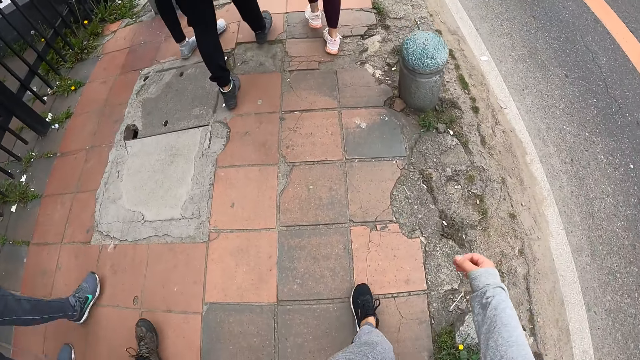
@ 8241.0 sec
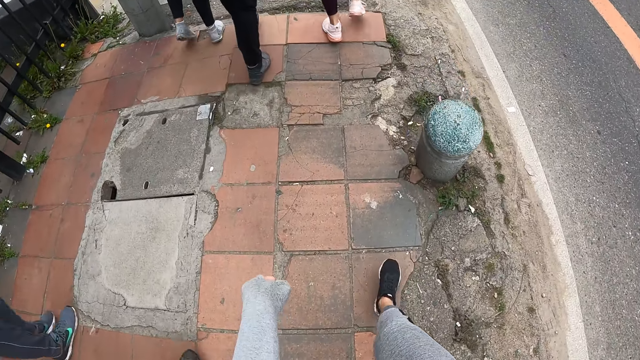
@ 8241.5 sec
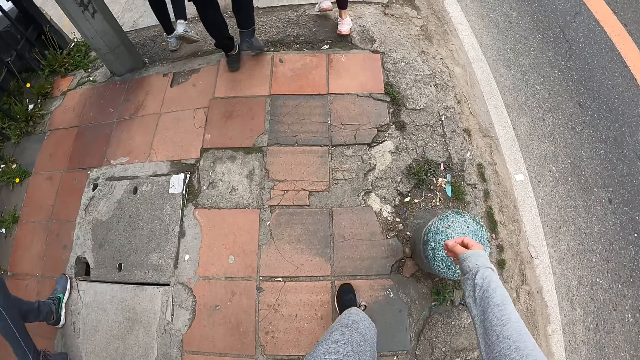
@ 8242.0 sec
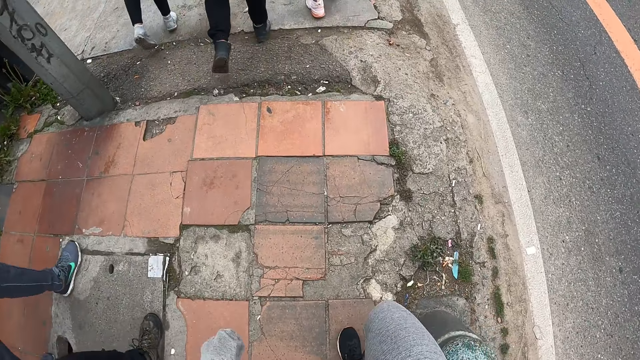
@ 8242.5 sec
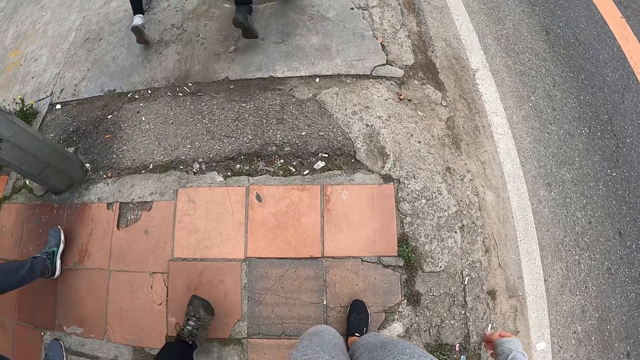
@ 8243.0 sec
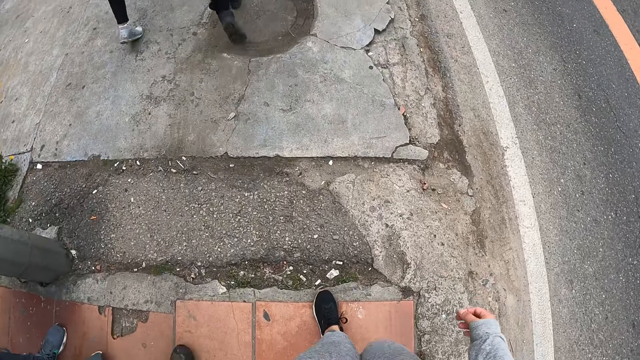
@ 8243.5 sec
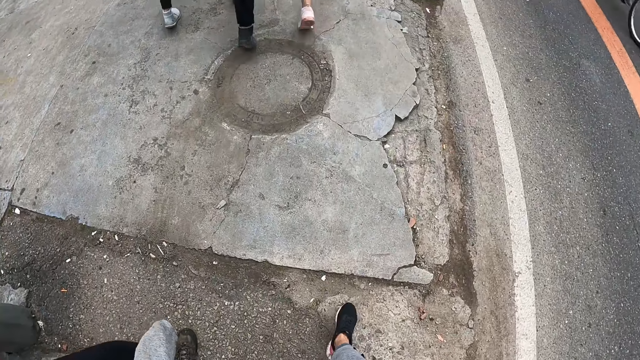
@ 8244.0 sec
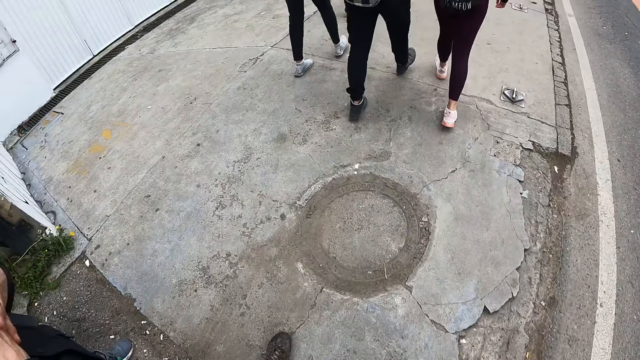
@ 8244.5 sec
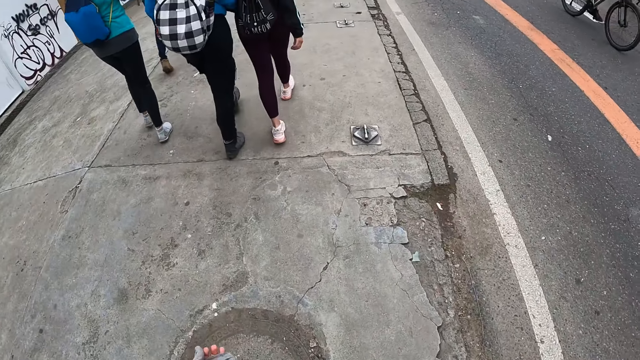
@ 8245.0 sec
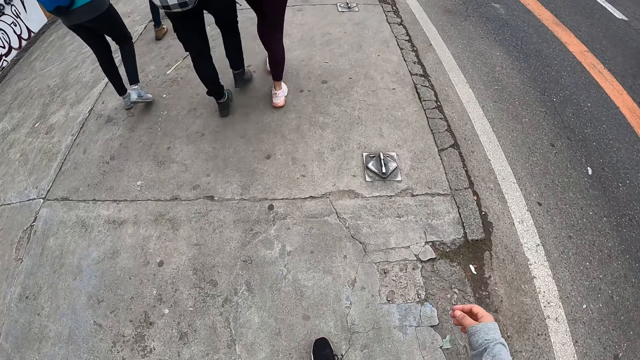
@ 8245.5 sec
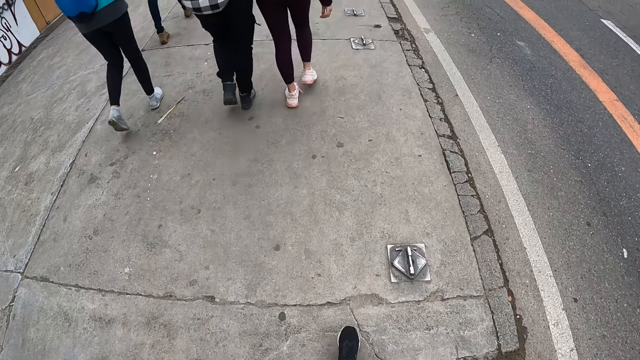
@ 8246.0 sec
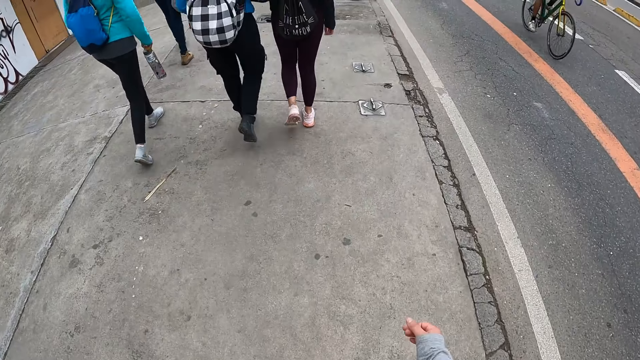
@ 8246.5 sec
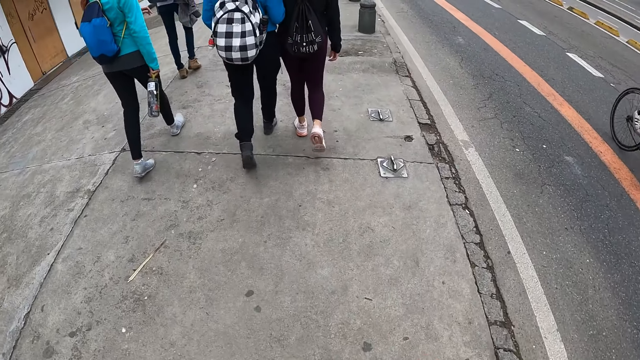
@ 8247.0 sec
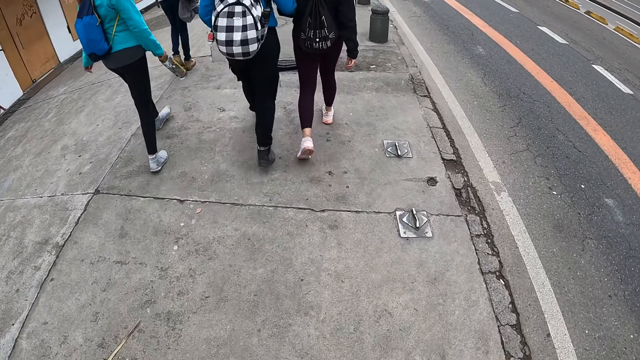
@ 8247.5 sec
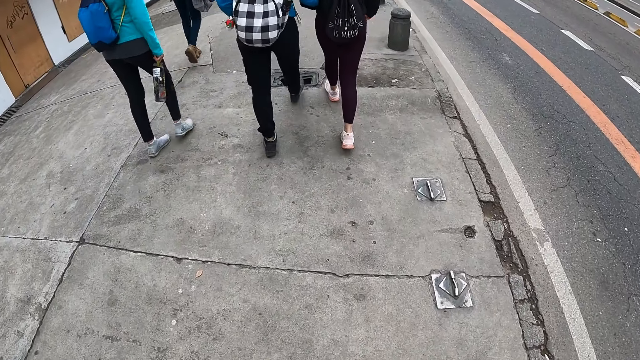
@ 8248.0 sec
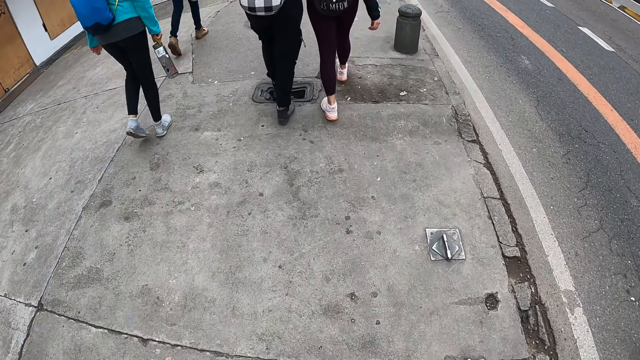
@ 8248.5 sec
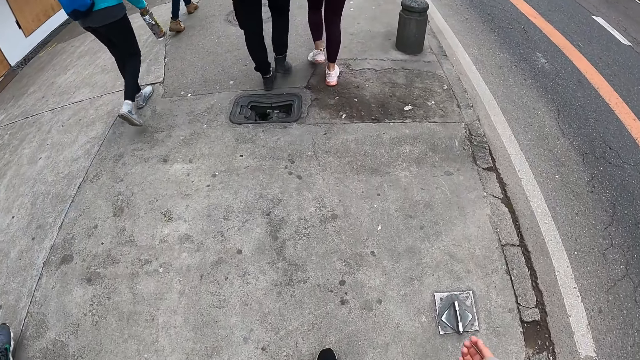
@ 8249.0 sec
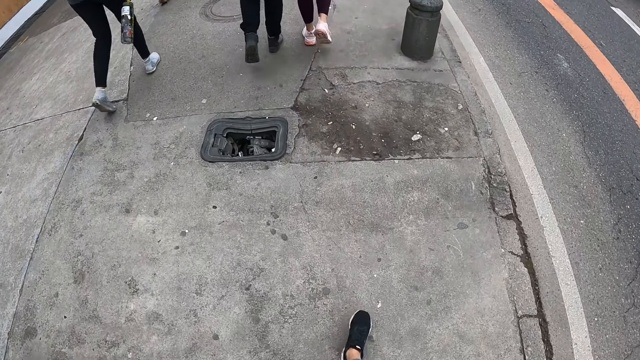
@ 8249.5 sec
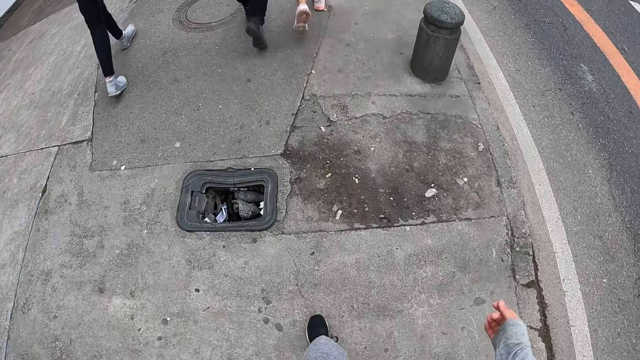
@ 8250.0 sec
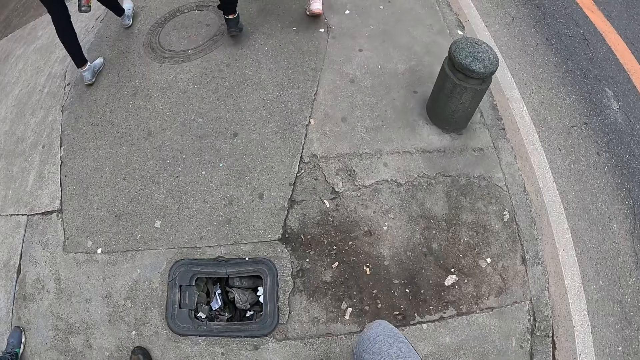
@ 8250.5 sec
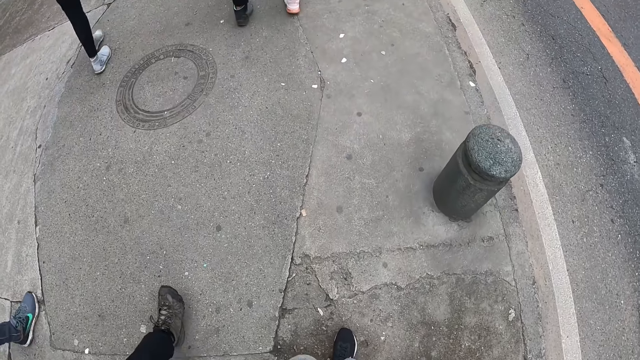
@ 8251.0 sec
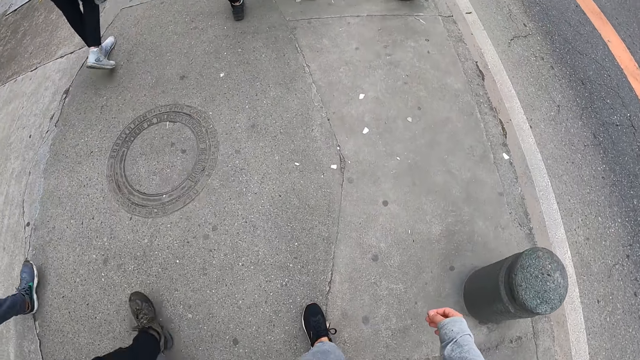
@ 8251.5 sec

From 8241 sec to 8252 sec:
The camera wearer moves both hands. They move the right hand.

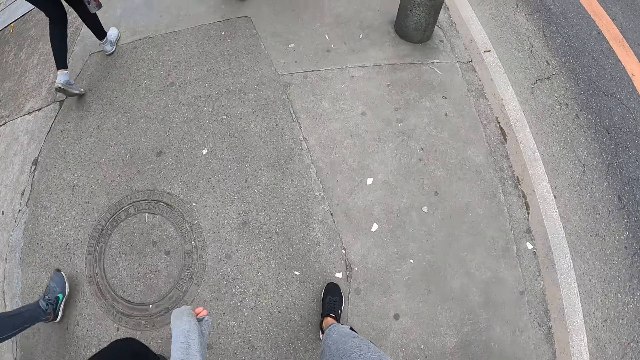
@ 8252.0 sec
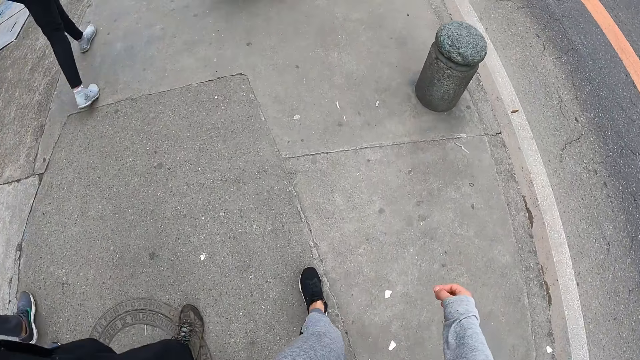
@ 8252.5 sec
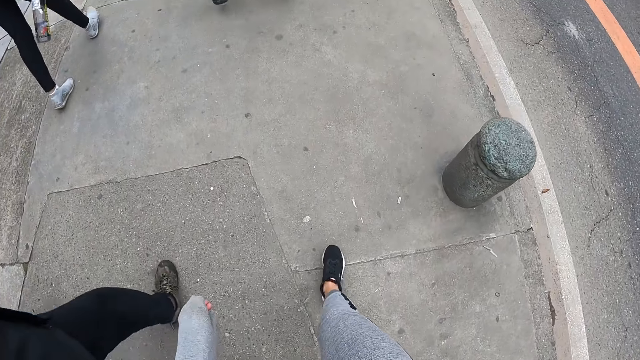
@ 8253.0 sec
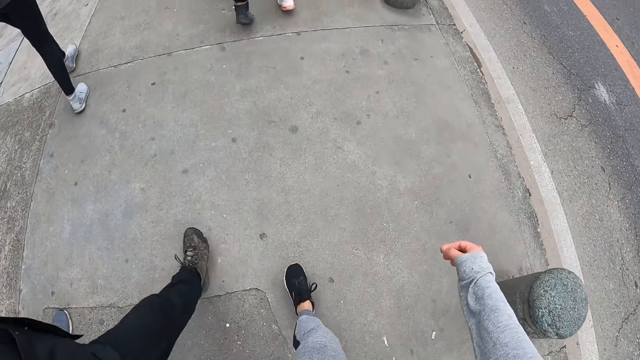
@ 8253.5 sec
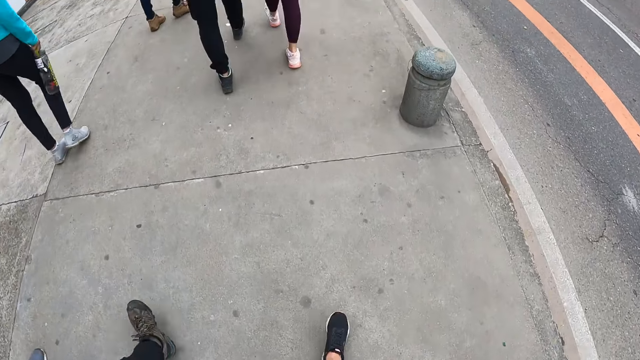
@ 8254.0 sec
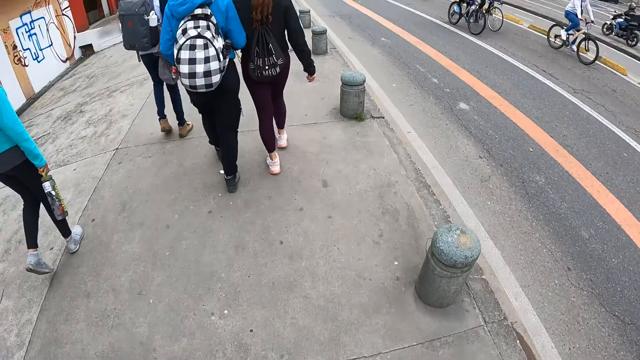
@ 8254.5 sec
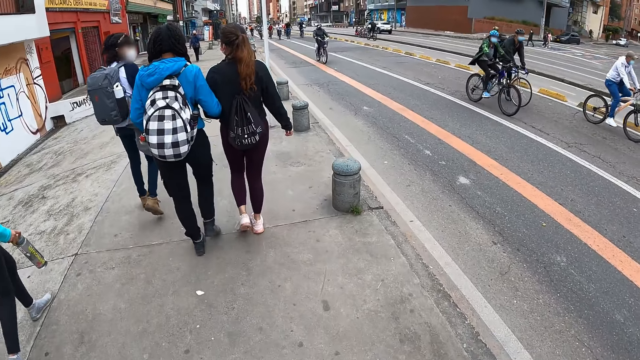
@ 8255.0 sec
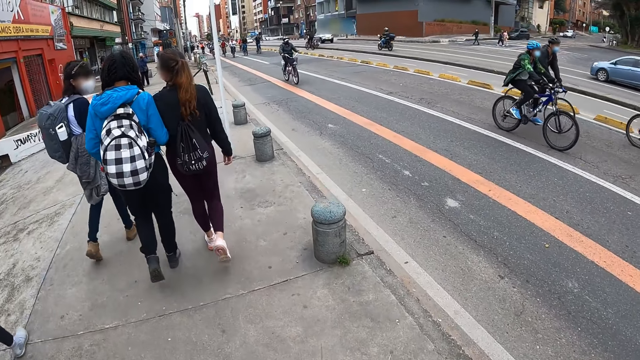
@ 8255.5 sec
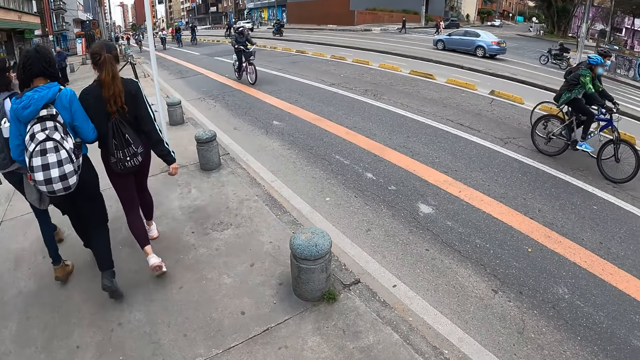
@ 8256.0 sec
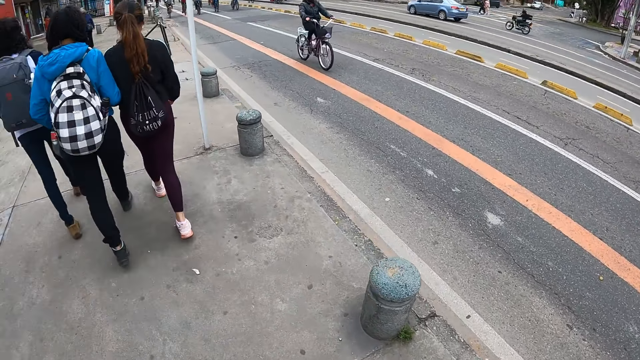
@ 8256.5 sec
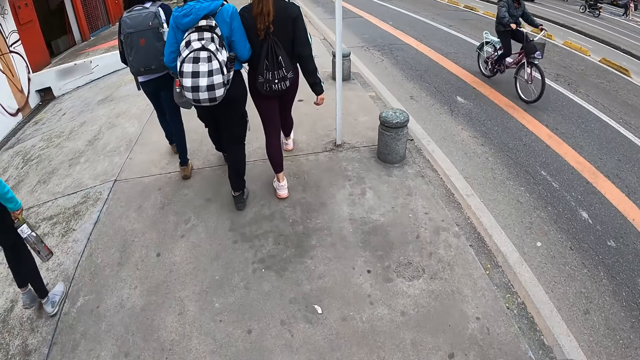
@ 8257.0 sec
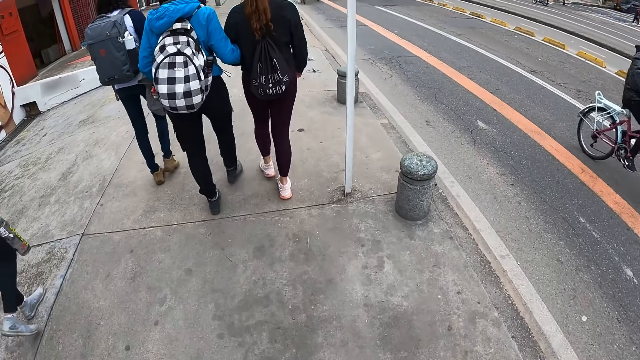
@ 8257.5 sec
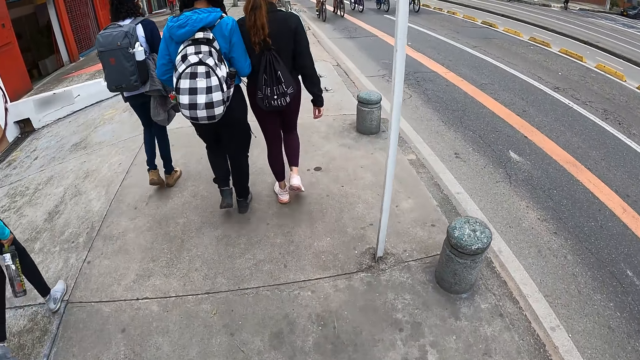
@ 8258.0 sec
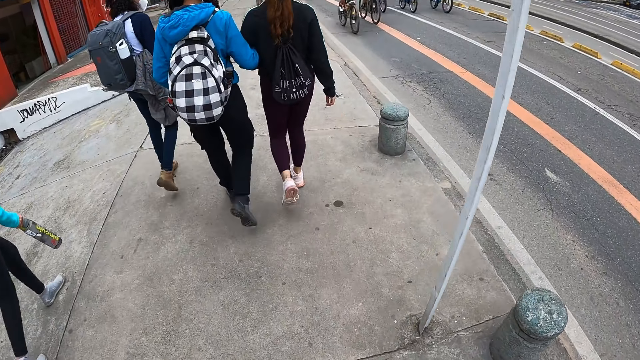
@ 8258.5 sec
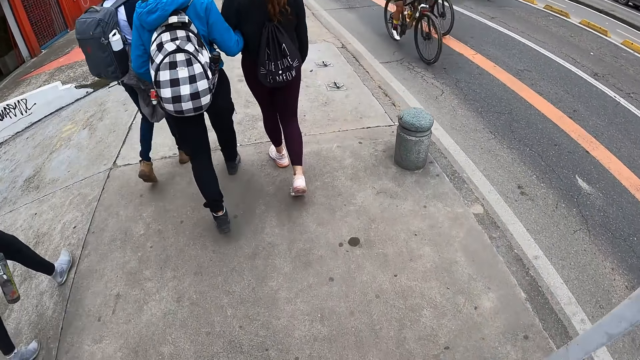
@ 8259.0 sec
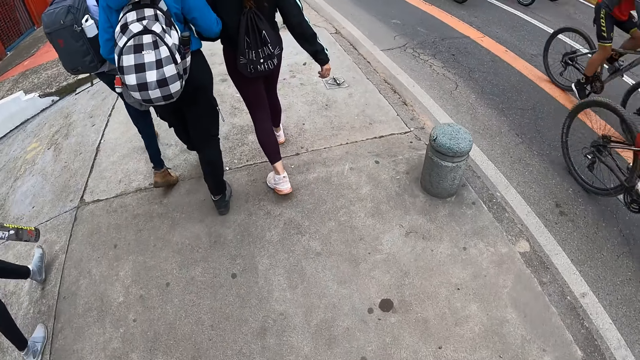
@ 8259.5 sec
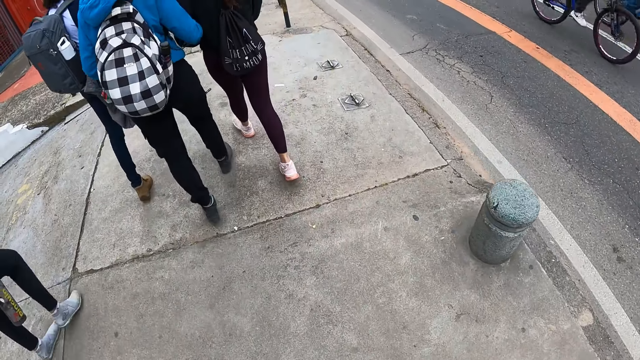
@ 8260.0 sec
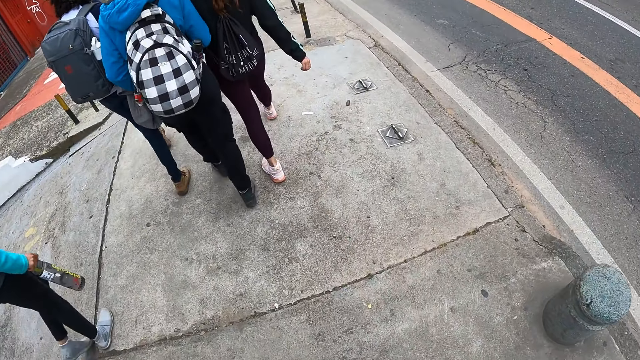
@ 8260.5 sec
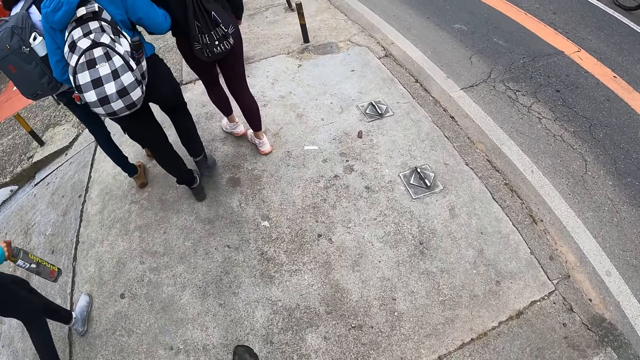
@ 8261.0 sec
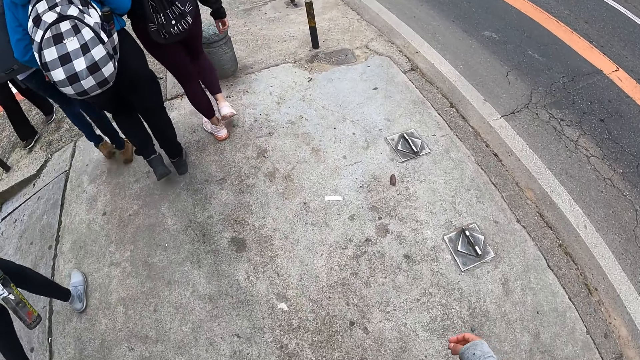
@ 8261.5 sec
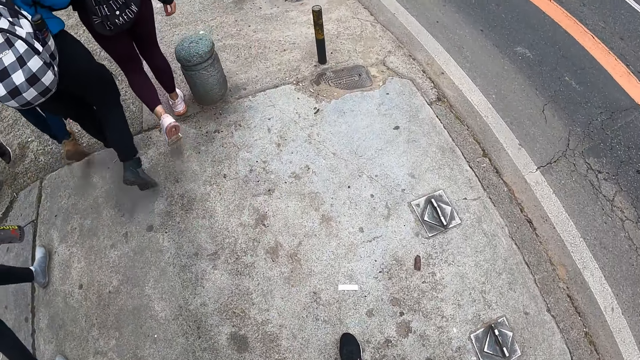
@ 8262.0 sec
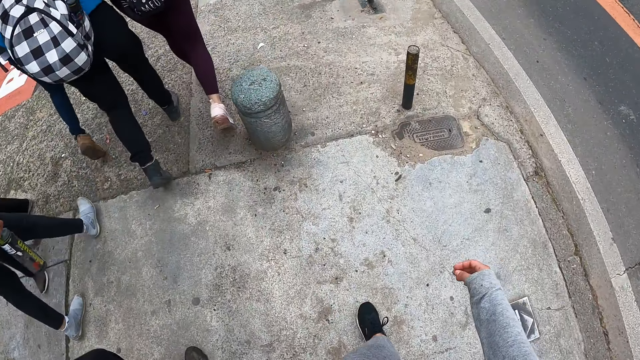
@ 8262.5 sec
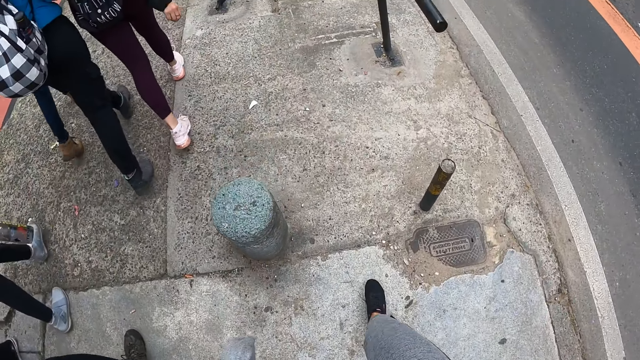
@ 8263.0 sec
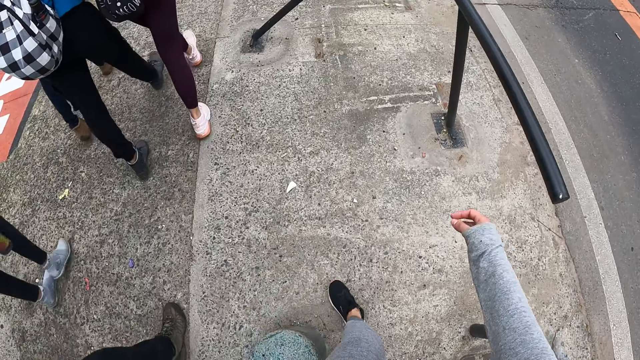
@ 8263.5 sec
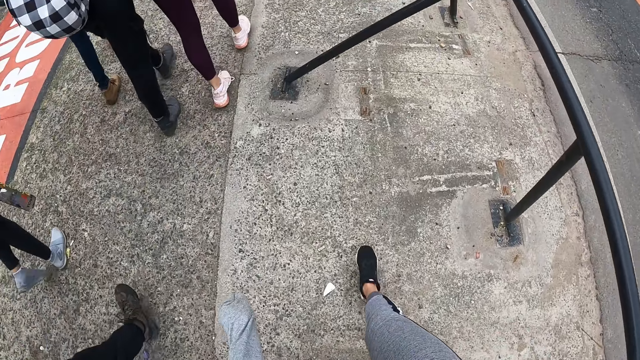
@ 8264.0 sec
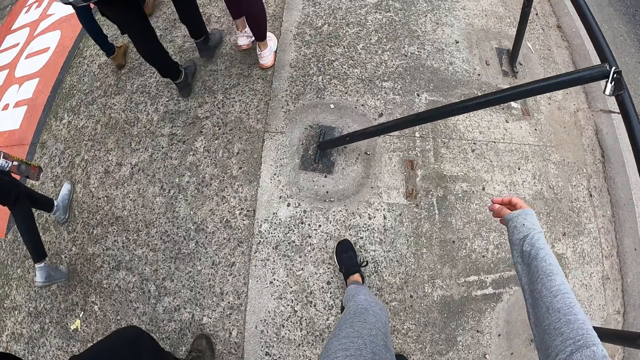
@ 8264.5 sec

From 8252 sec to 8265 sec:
The camera wearer looks up. A person looks at another person. The first person walks with the other person and a third person. The camera wearer walks on the pavement. A fourth person walks beside the camera wearer. The camera wearer walks on the pavement. They swing the right hand. They swing both hands.
